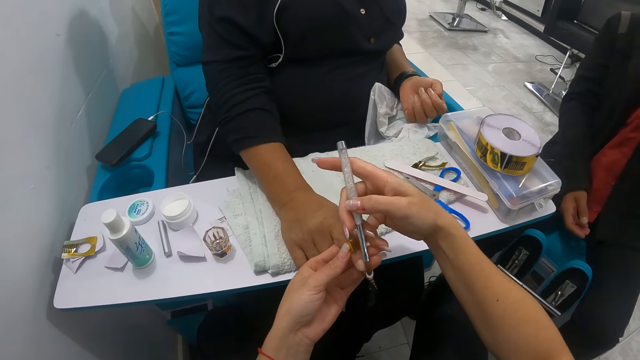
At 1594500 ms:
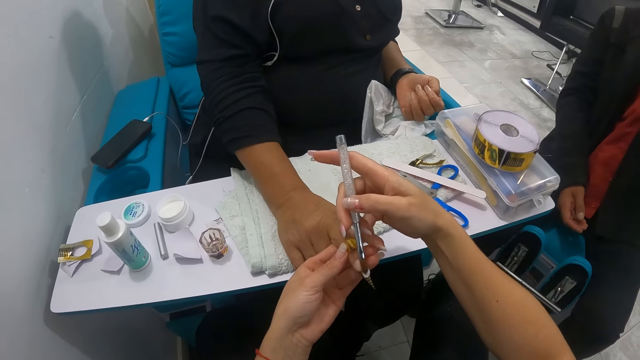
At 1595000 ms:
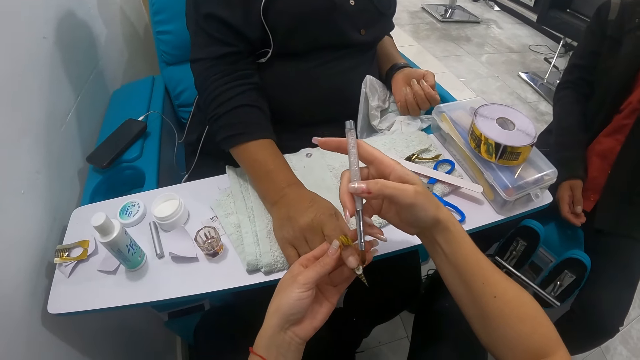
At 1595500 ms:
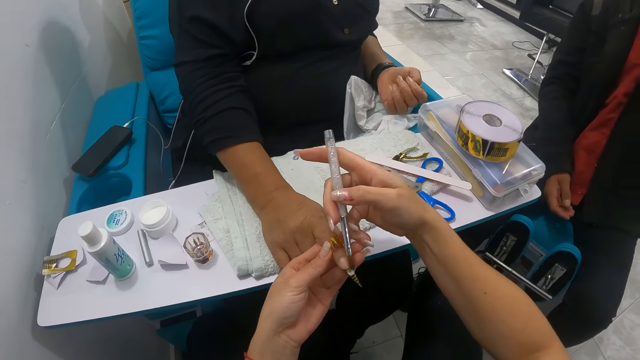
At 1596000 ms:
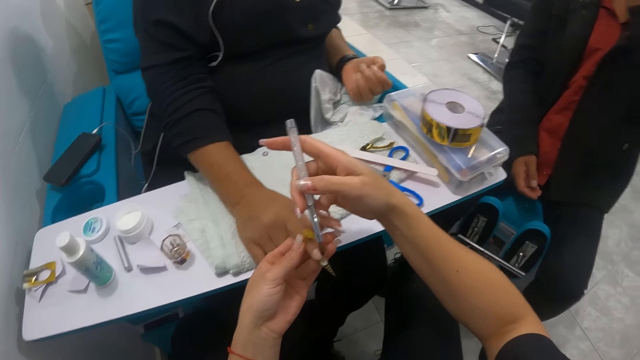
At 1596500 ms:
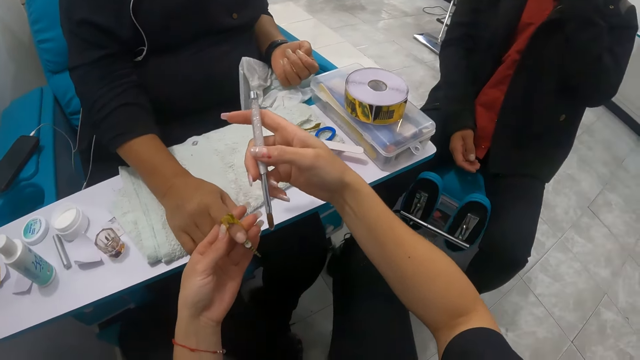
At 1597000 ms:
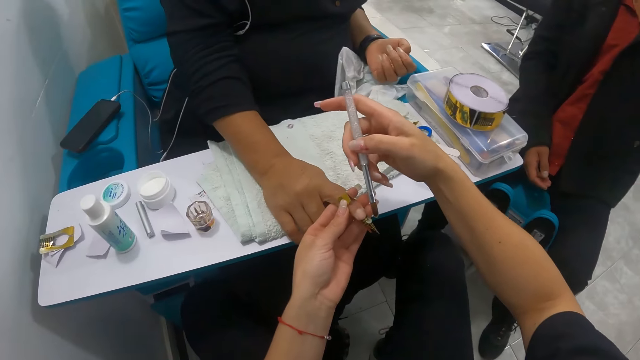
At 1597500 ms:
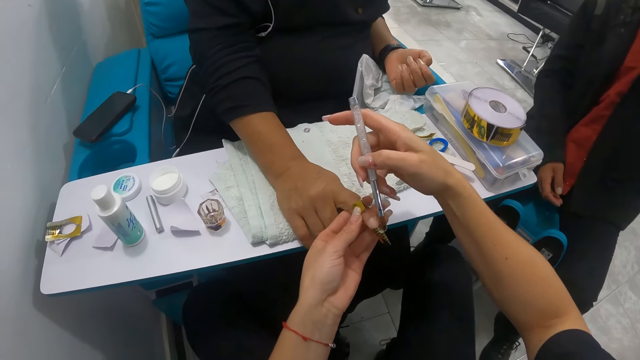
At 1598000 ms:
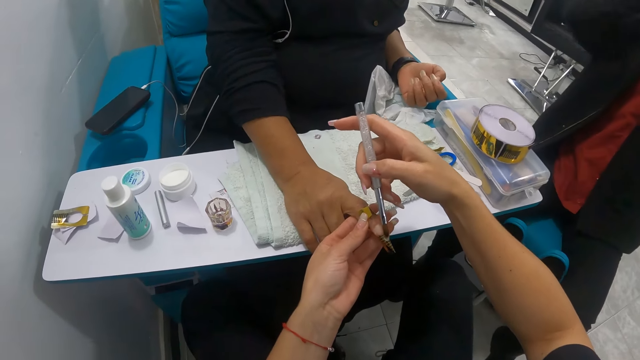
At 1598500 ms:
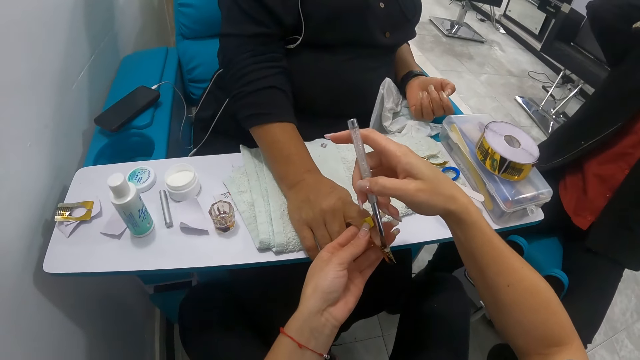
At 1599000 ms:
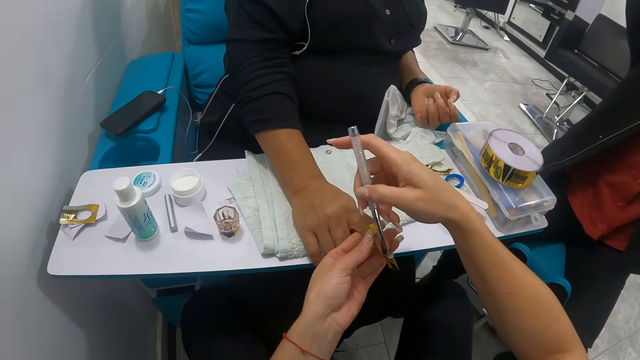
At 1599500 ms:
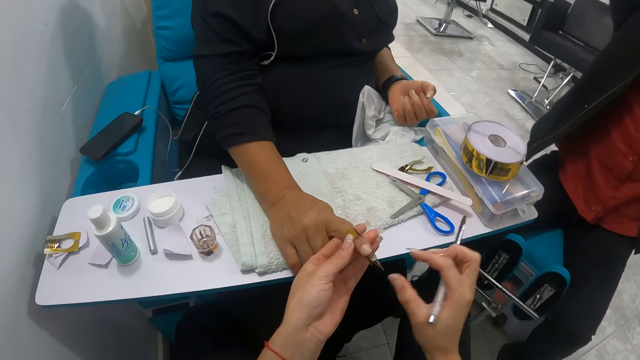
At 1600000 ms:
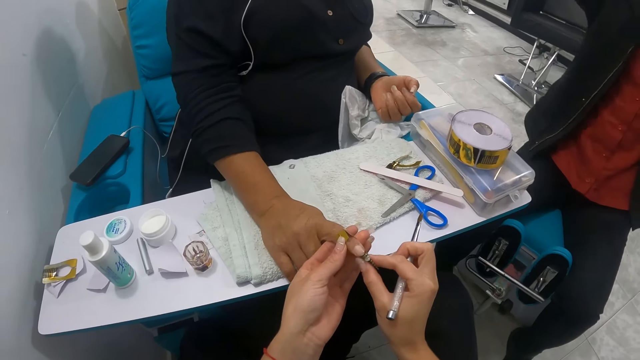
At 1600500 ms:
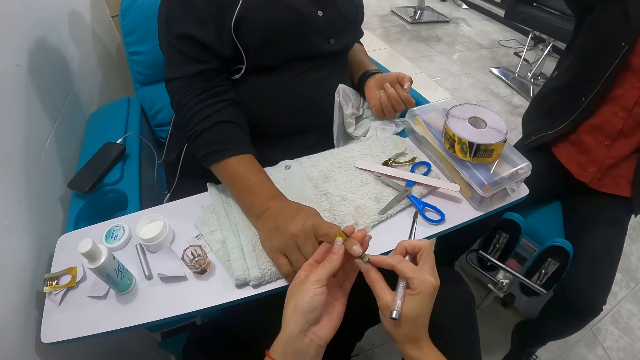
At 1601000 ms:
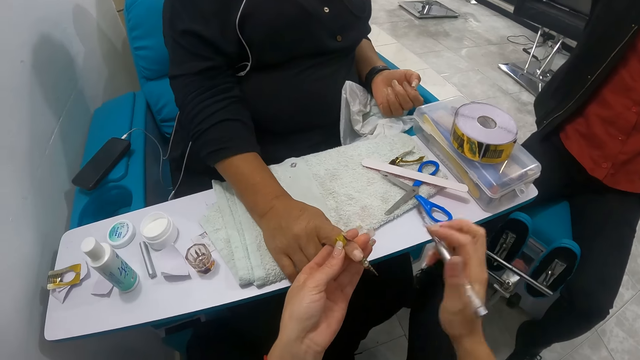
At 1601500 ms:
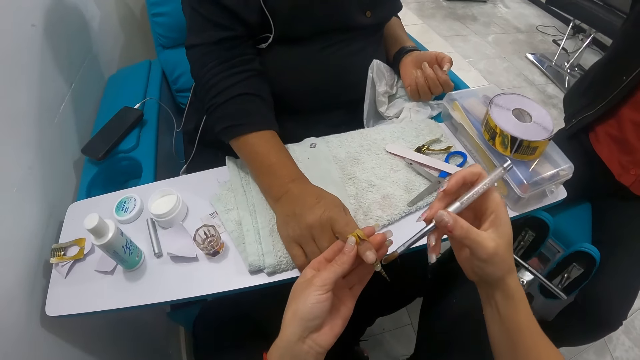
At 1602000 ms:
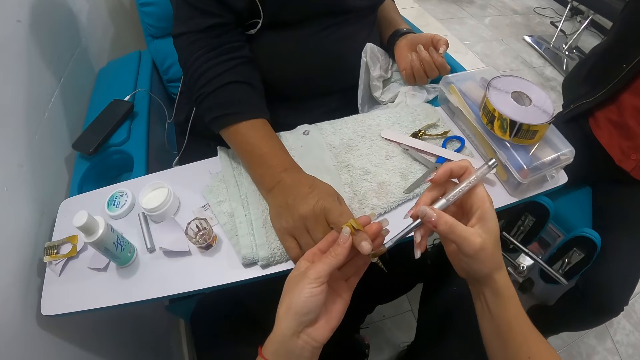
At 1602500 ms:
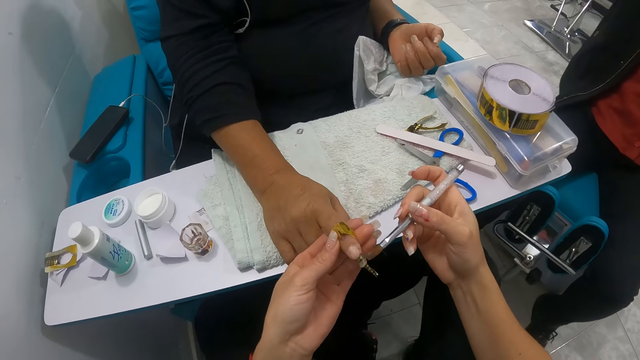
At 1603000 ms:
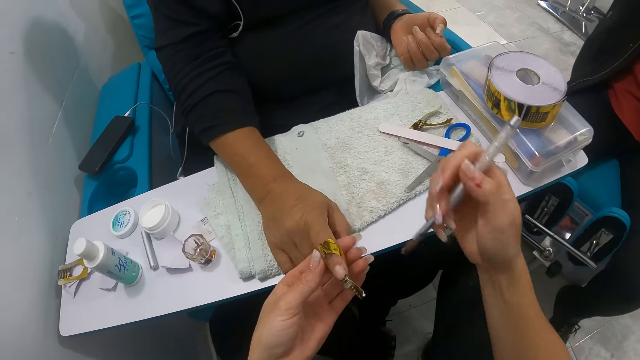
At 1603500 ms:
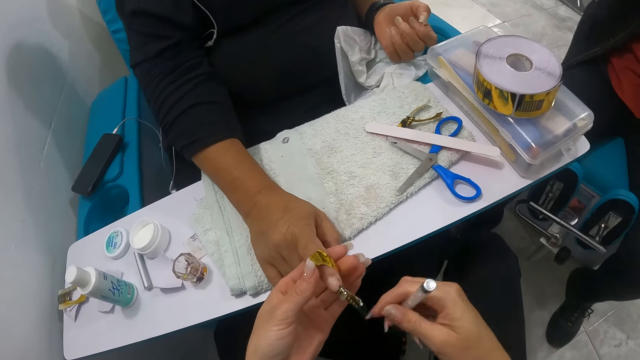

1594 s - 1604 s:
The camera wearer applies gel with the brush. She adjusts the nail stencil on the woman's right fingernail with her right hand. She applies the nail cream on the woman's right fingernail with the acrylic nail brush in her right hand.

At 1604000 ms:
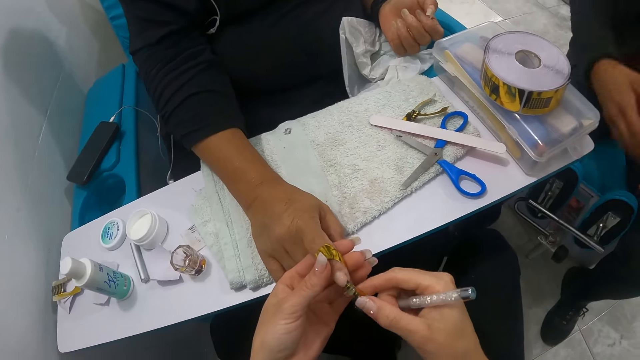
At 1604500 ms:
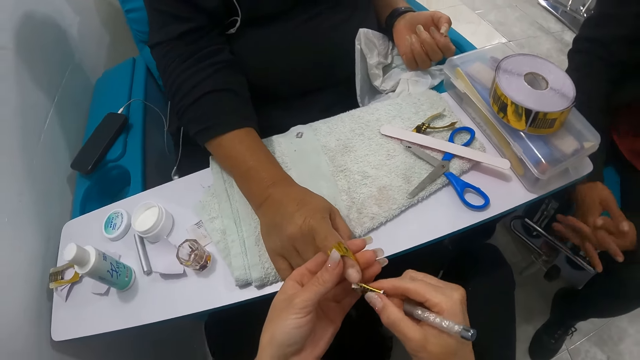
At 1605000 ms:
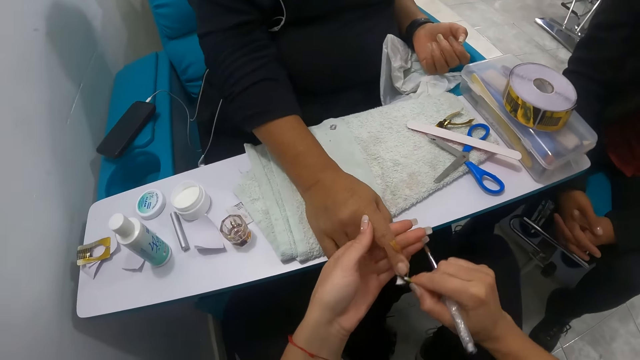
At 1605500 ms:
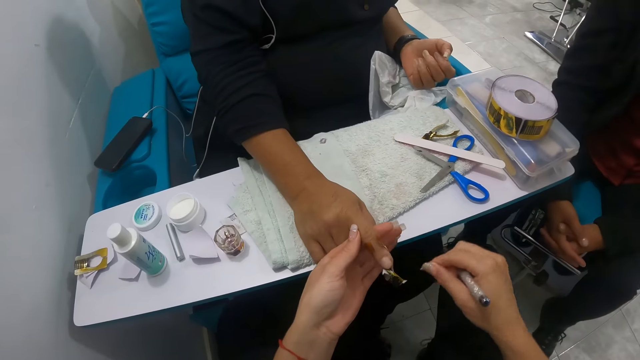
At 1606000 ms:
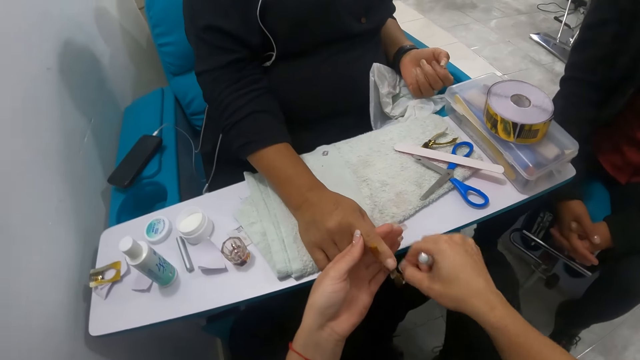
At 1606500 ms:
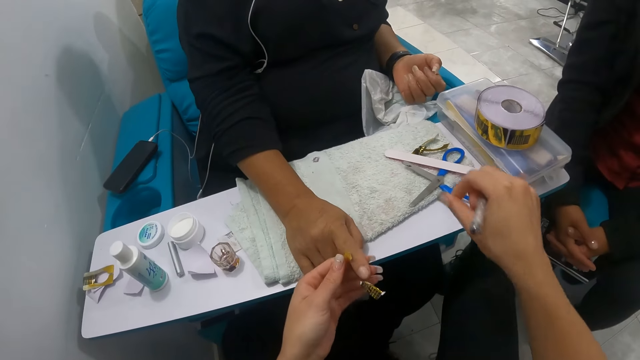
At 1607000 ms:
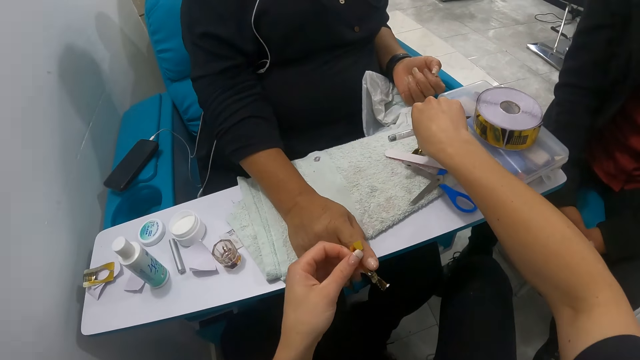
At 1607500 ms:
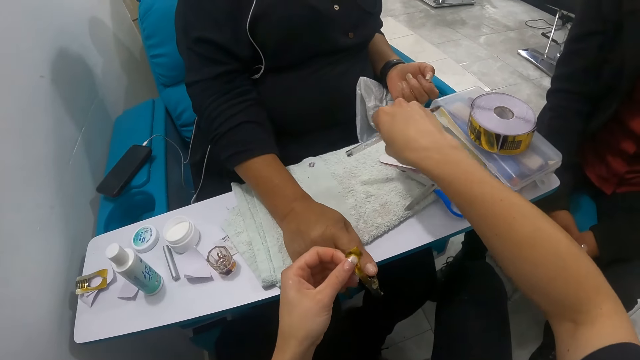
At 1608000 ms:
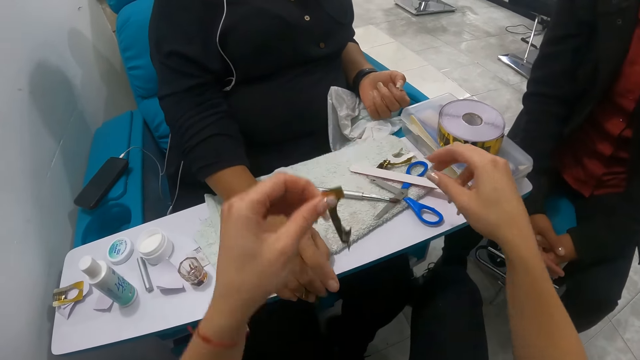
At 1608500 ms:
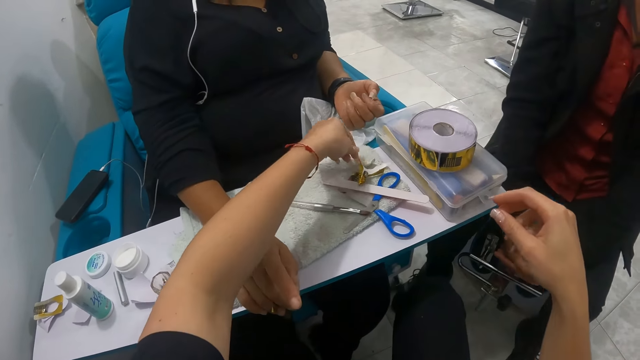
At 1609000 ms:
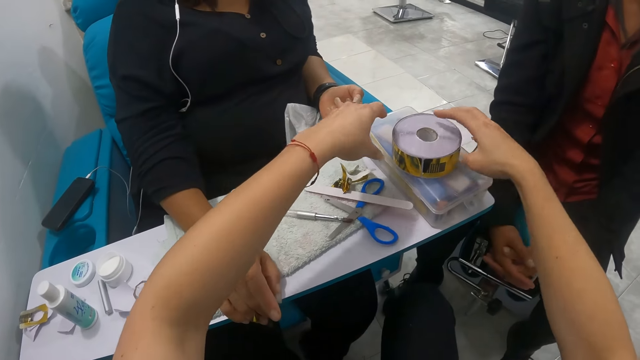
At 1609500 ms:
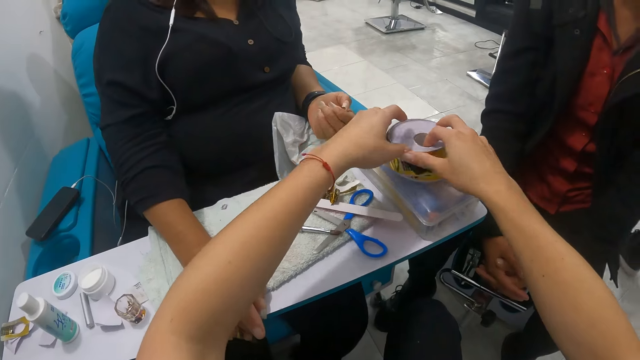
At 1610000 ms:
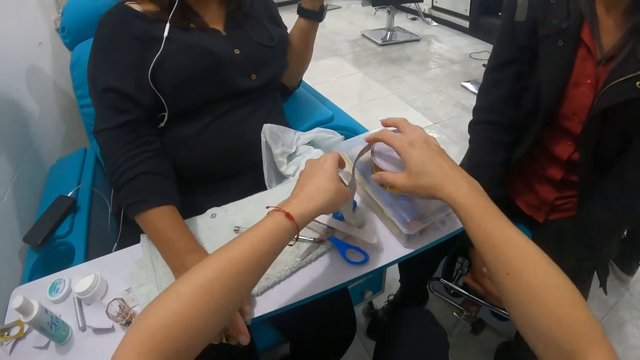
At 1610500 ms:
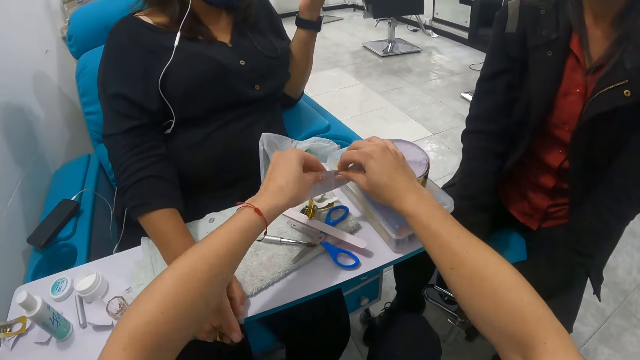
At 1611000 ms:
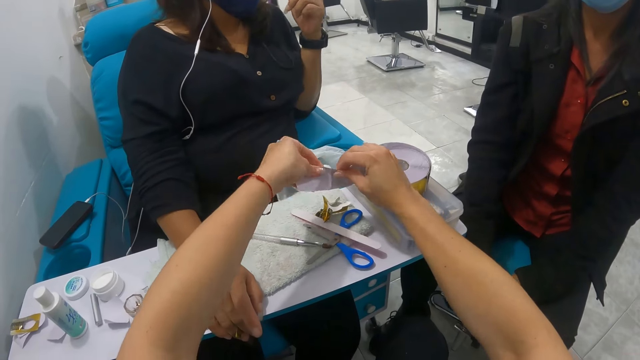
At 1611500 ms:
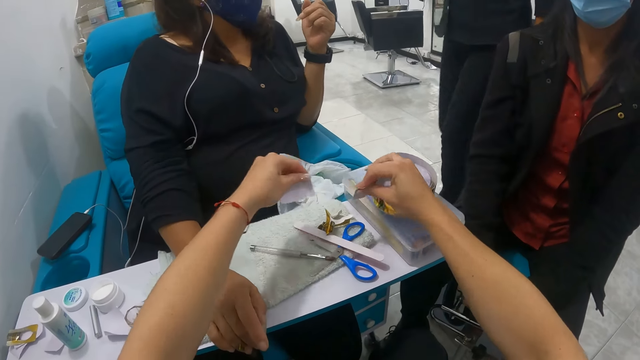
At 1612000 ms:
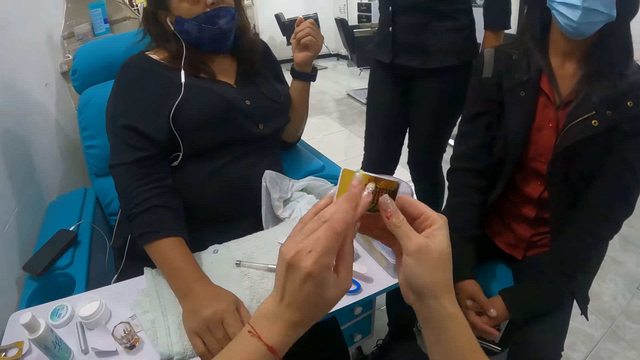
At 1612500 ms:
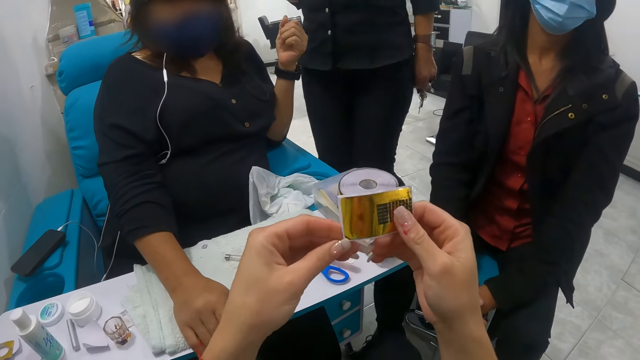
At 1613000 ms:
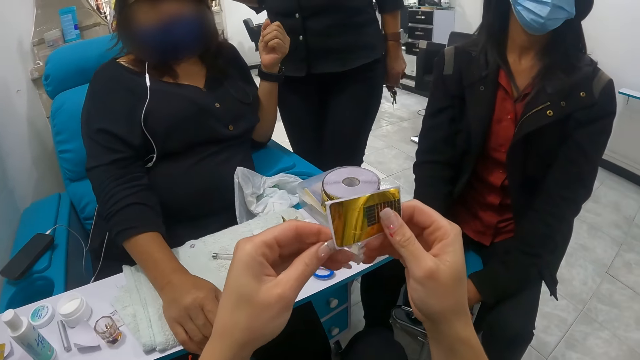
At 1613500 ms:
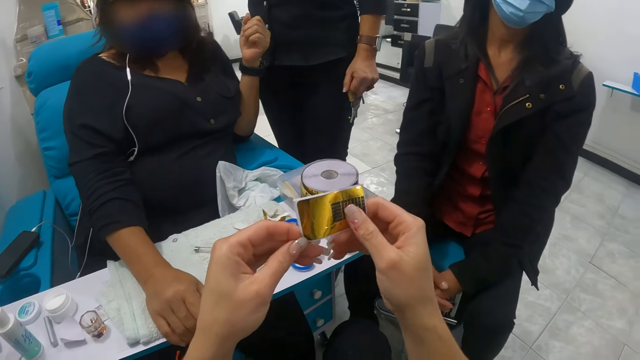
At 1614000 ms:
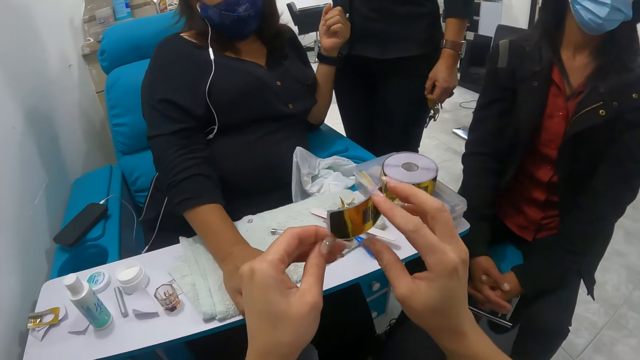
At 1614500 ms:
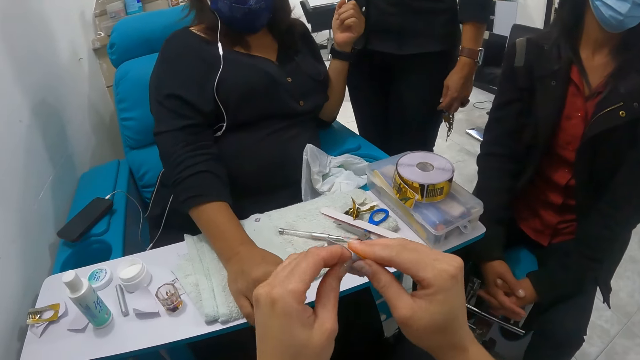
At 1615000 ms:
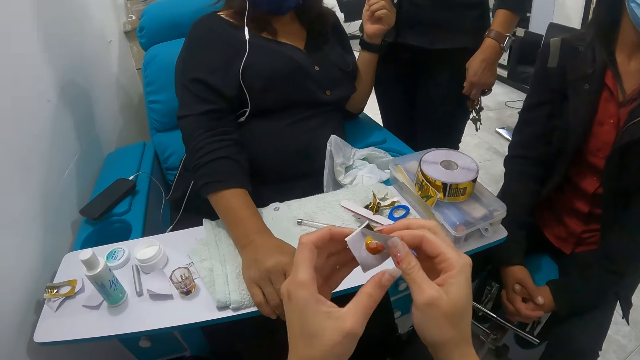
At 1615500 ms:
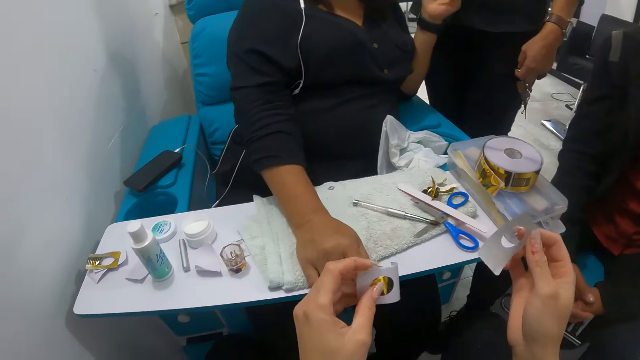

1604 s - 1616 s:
The camera wearer removes the nail stencil or tape on the woman's fingernail with her right hand. She drops the nail stencil from the woman's right fingernail on the napkin on the pedicure chair table with her right hand. She drops the acrylic brush on the napkin with her right hand. She drops the nail stencil from the woman's right fingernail on the napkin on the pedicure chair table with her left hand. She cuts a nail stencil from a nail stencil roll on a container with both hands. She pulls the tape. She opens the nail stencil with both hands.
